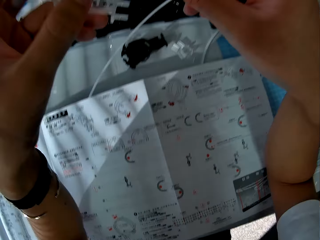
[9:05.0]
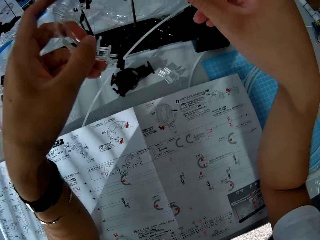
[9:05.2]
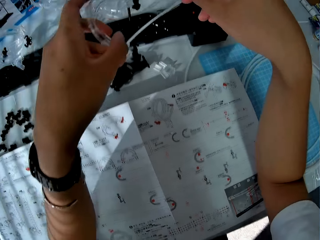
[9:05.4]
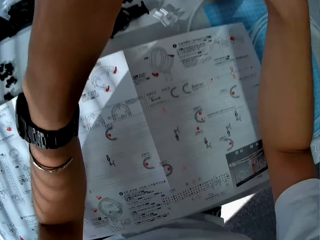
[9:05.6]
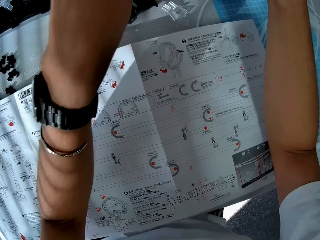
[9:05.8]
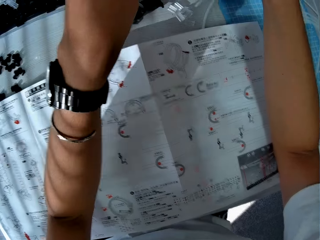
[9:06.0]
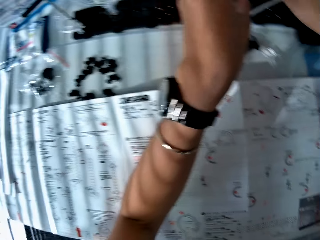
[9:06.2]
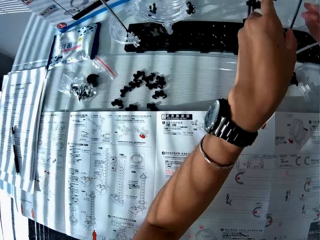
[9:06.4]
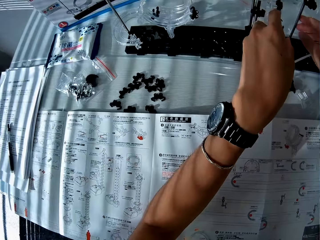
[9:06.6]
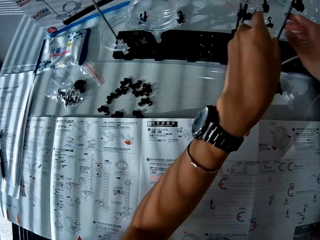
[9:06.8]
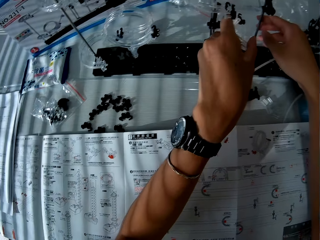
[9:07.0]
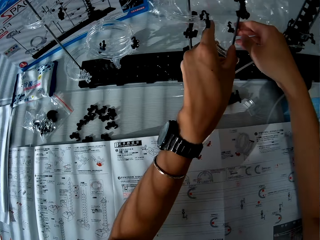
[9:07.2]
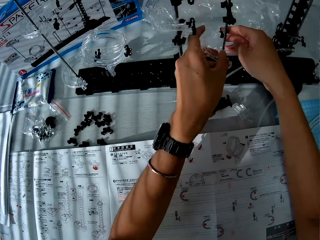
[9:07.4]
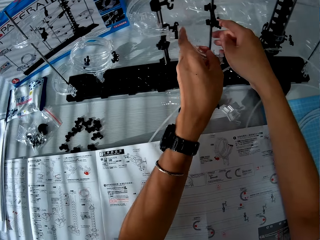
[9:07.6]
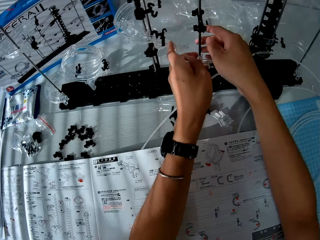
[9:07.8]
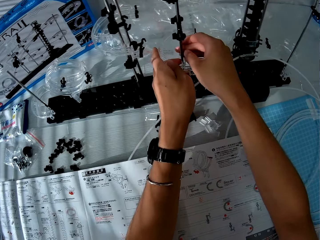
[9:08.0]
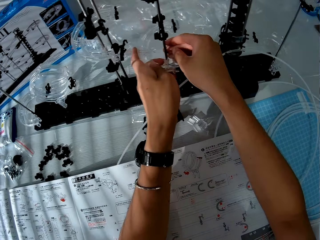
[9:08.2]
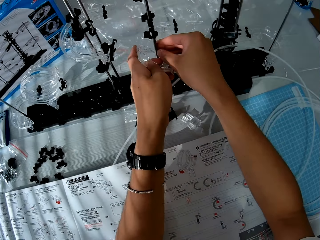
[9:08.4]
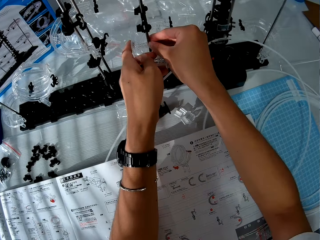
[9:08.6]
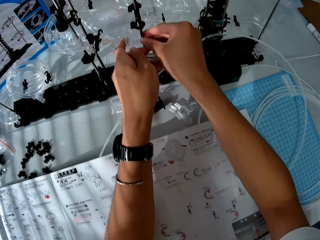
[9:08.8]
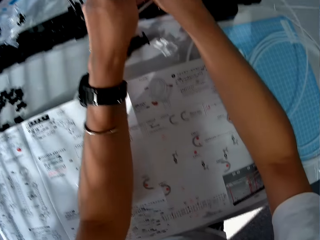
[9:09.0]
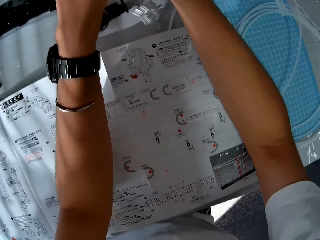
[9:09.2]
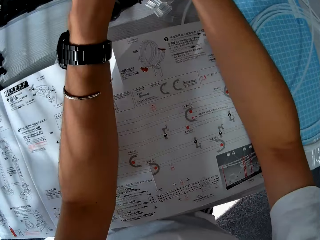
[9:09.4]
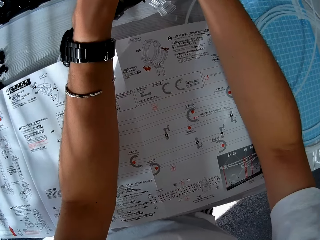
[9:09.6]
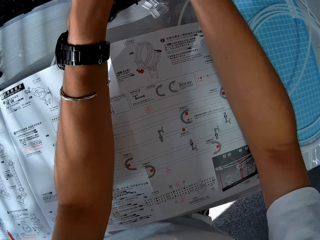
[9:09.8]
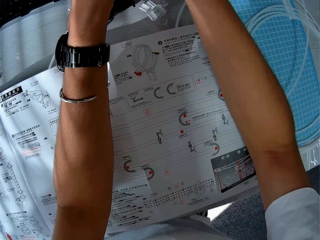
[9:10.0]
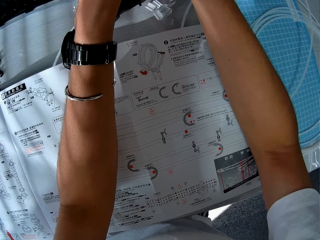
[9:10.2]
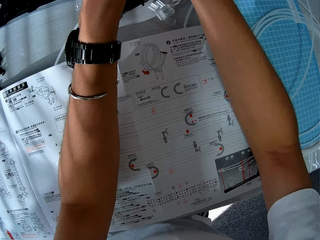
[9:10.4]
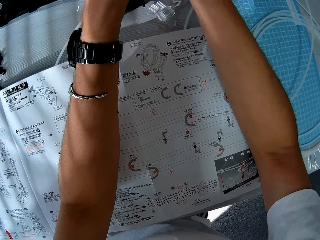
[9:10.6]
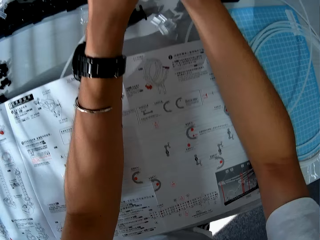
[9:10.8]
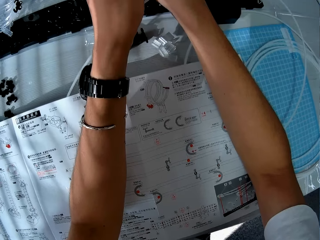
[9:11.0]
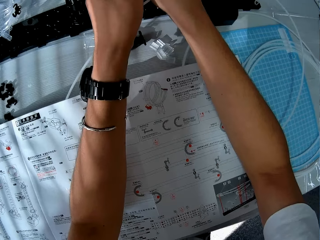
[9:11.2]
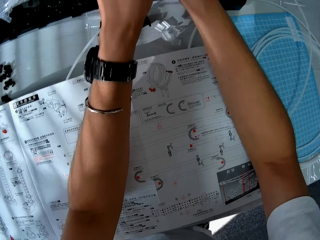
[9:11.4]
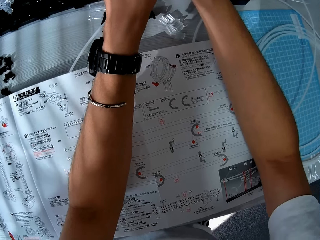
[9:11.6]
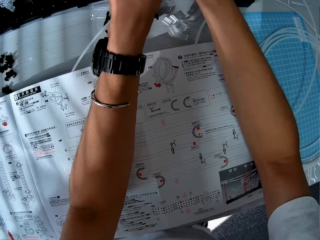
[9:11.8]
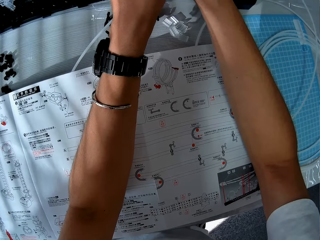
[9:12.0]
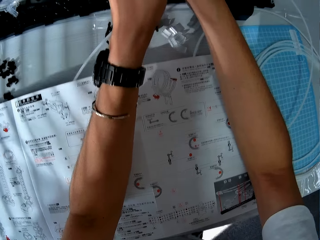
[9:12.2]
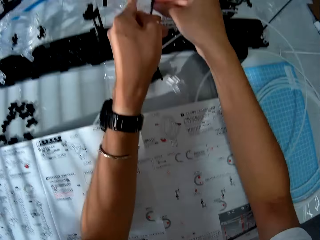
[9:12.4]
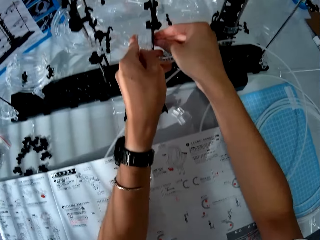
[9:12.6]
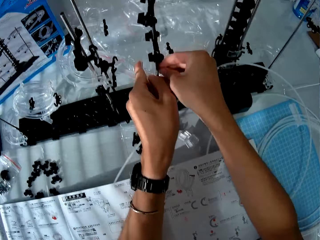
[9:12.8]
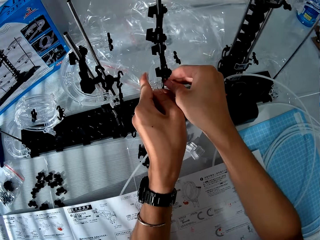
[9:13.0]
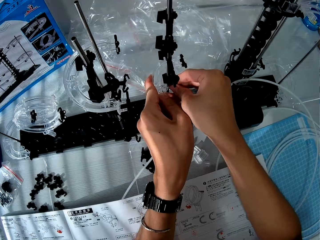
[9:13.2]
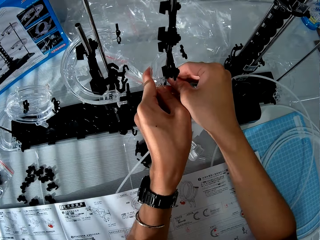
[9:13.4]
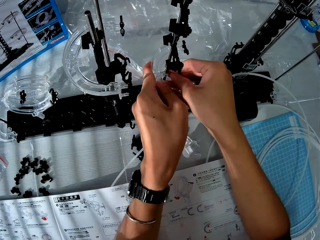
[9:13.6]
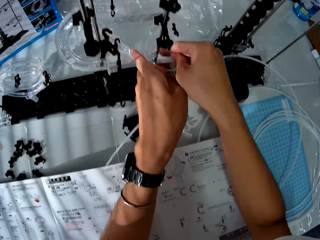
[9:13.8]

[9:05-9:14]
The camera wearer attaches the component to the toy setup. They assemble the corner part.

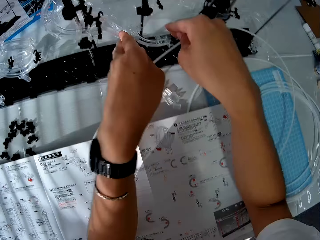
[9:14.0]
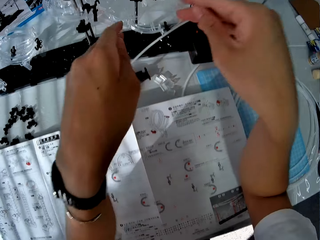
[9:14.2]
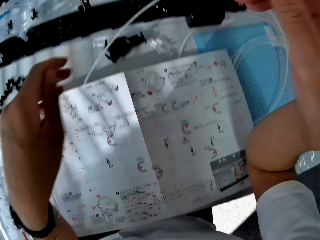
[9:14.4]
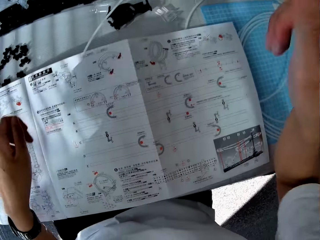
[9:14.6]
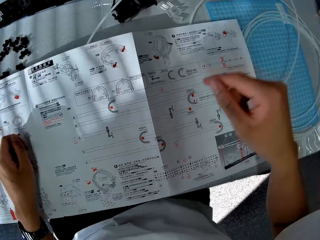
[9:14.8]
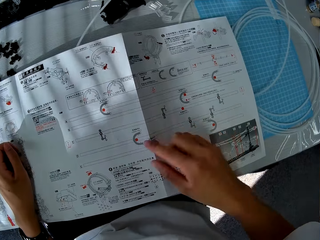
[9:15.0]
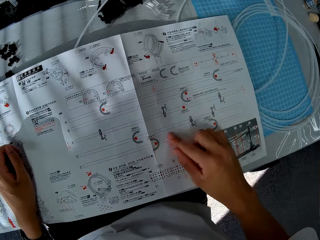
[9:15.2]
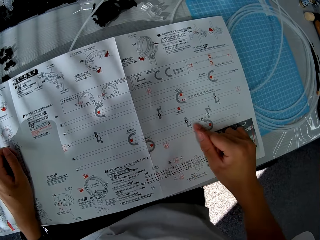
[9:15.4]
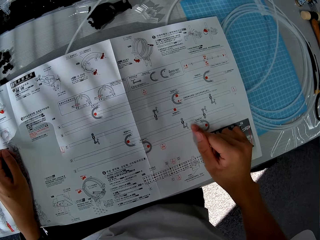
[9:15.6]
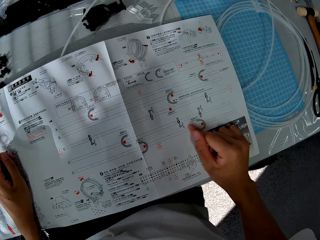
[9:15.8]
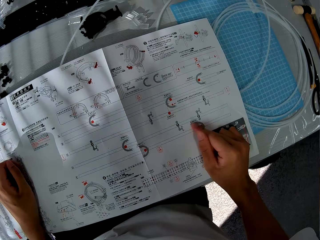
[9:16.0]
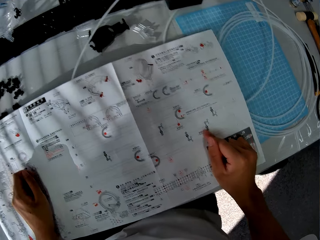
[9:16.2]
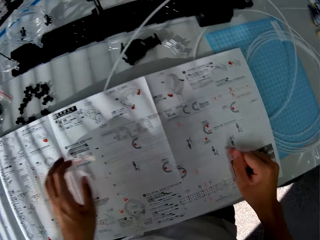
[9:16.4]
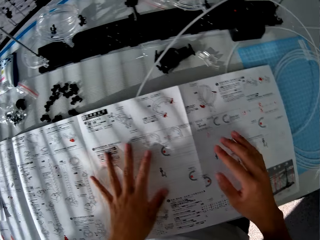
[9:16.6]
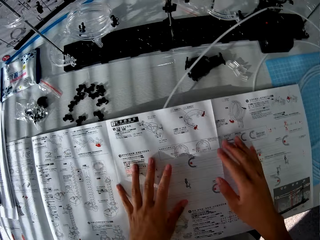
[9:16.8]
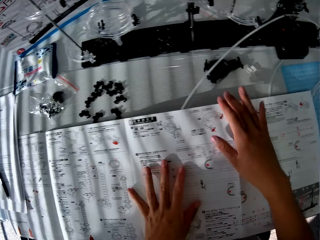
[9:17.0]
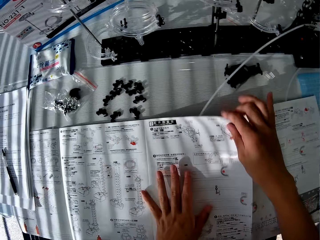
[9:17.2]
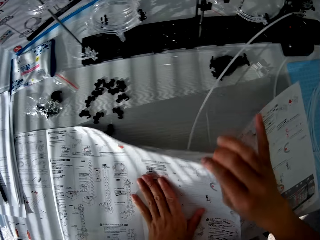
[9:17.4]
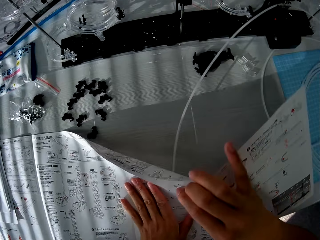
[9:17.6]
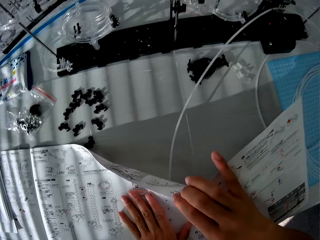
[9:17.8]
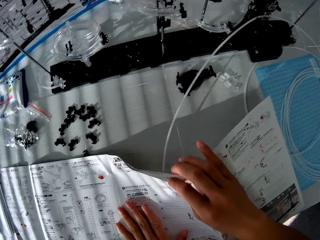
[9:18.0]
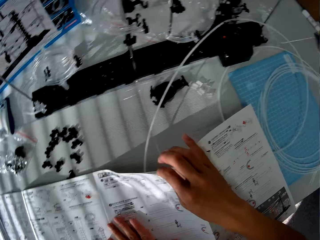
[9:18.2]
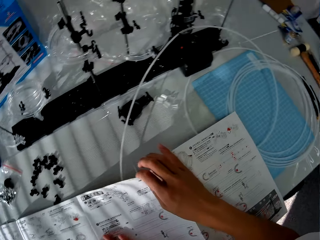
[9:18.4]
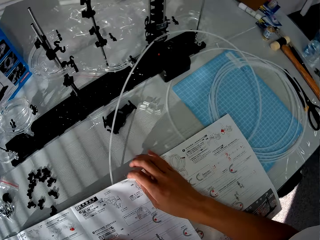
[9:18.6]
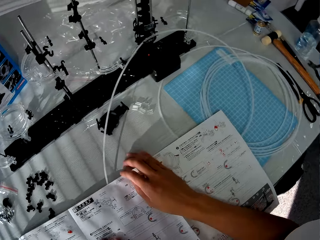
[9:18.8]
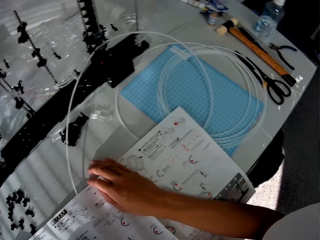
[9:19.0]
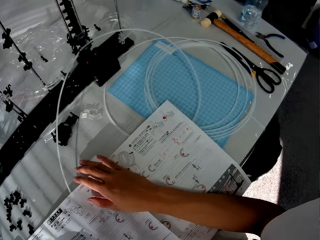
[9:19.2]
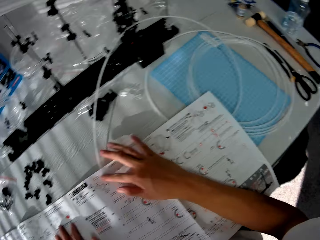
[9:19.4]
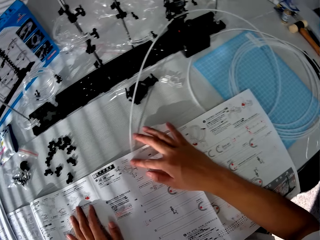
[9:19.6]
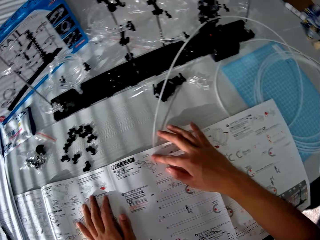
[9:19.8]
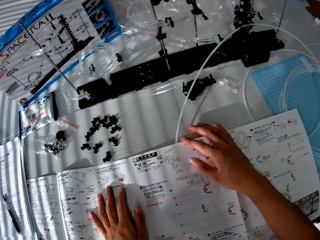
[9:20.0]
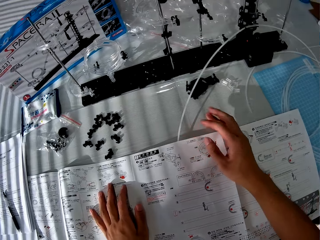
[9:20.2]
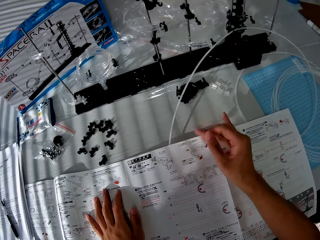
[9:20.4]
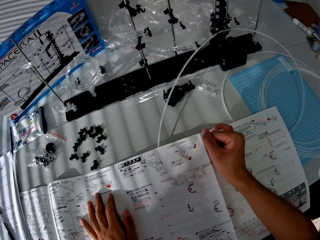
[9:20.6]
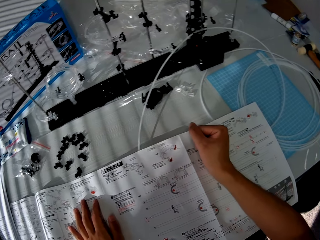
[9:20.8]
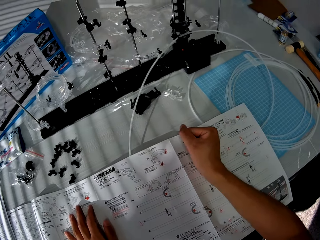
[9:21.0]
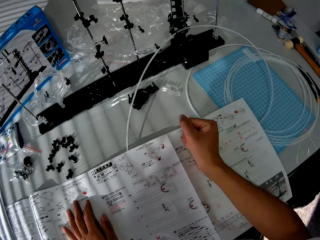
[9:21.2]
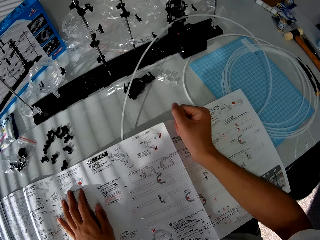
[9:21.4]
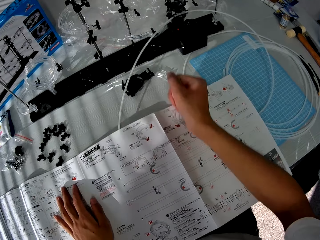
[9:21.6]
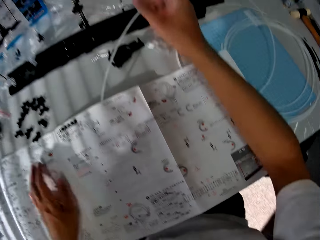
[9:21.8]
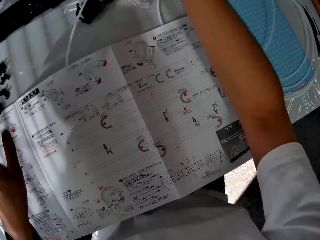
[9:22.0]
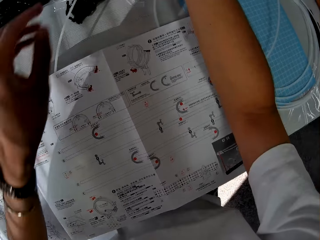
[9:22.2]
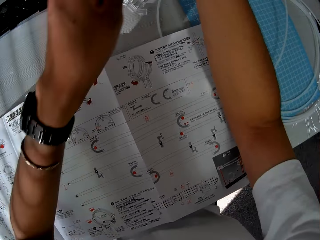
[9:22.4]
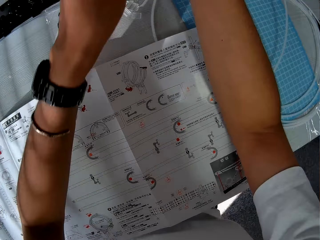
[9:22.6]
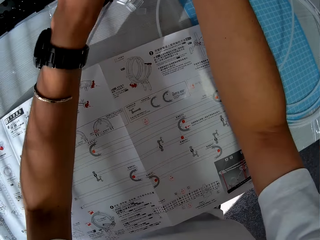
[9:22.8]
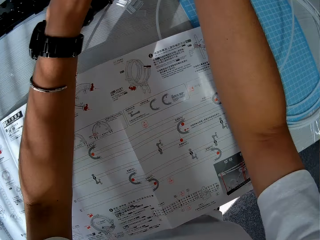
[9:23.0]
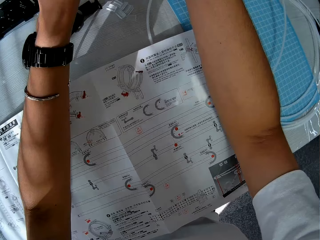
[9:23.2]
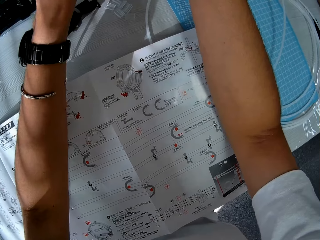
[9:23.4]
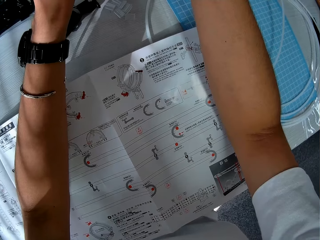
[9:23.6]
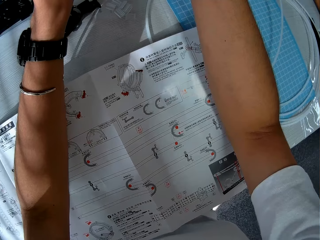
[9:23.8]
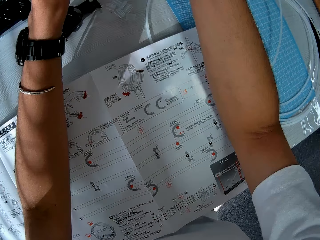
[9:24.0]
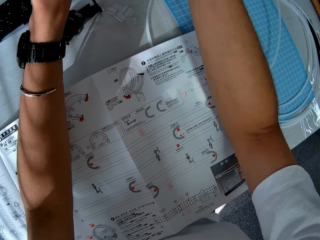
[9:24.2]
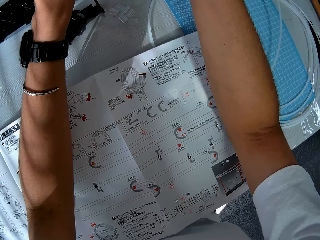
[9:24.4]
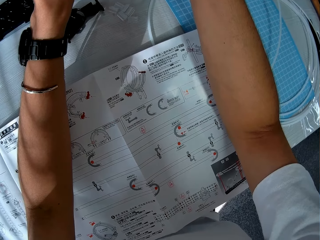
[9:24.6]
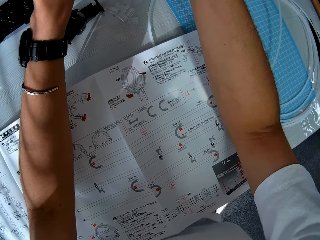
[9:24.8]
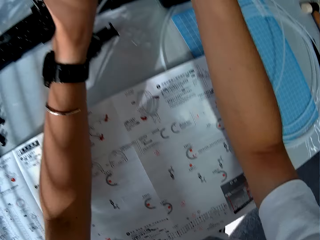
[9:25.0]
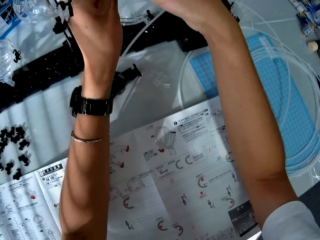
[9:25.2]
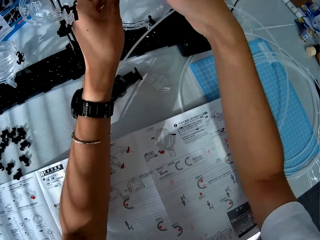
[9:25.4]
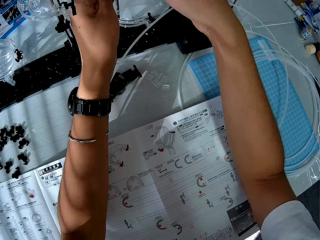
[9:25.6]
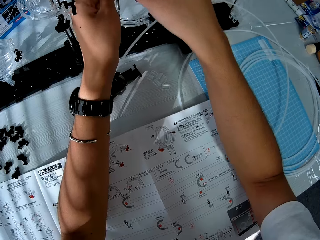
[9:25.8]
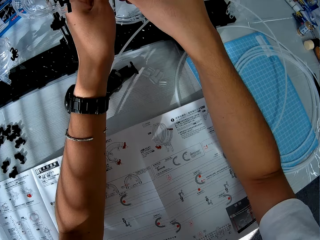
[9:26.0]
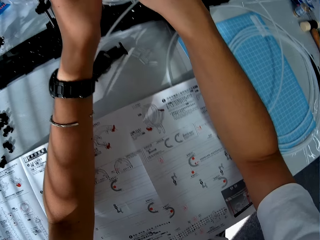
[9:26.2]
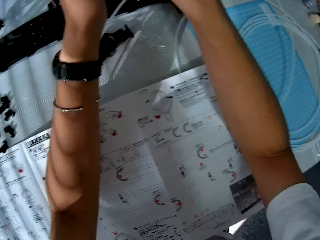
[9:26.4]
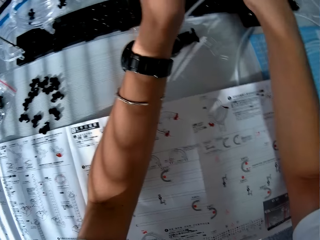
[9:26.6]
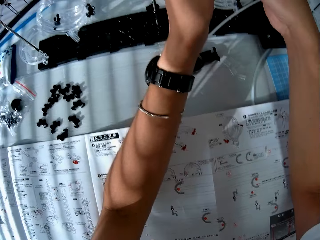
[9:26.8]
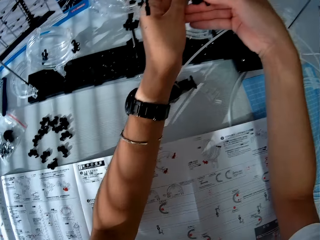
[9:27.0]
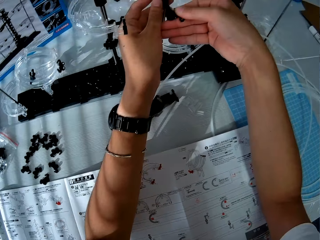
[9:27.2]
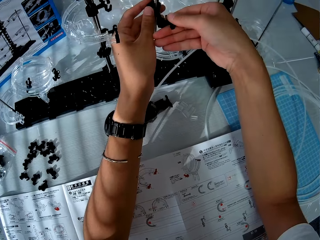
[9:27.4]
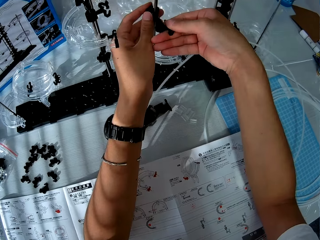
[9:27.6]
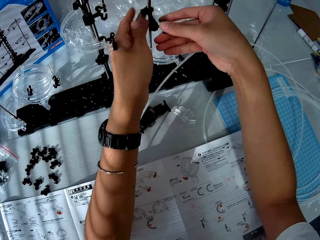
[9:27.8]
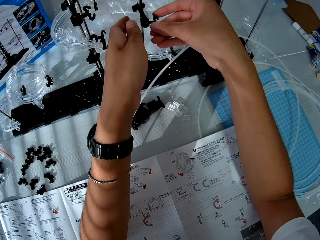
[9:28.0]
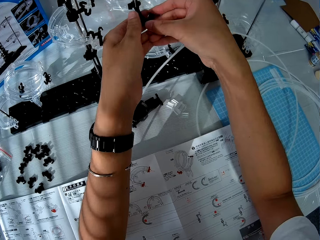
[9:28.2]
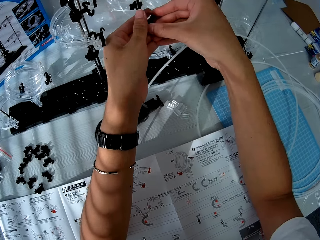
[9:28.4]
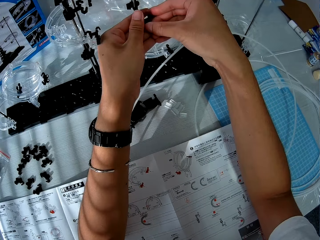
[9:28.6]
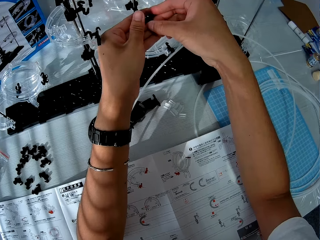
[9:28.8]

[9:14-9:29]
The camera wearer checks the paper manual. They lift the paper manual and turn the manual. They adjust the toy setup and construct something.
